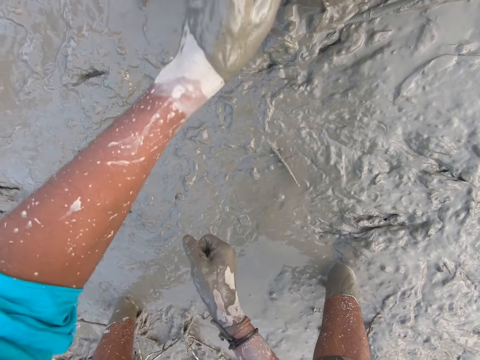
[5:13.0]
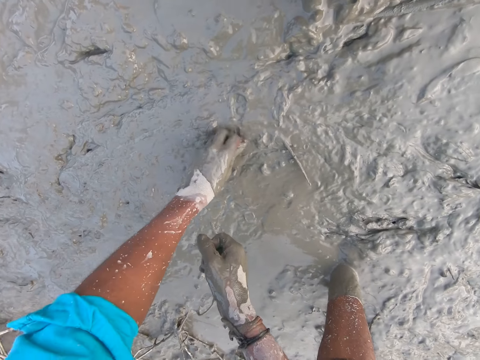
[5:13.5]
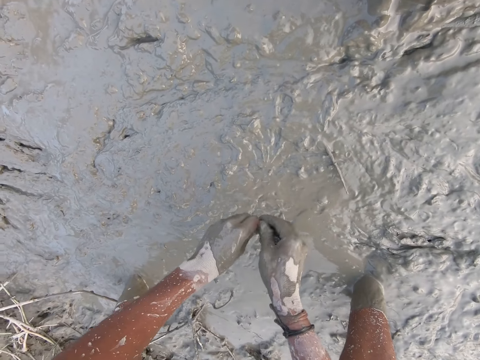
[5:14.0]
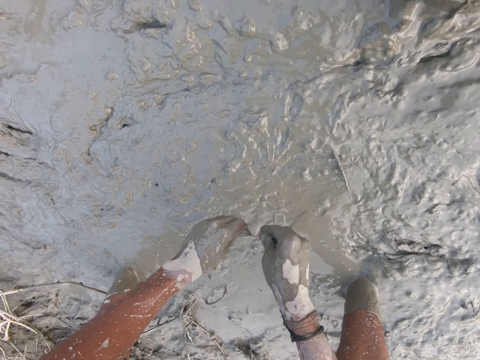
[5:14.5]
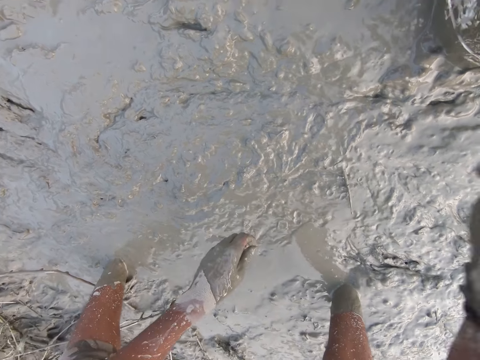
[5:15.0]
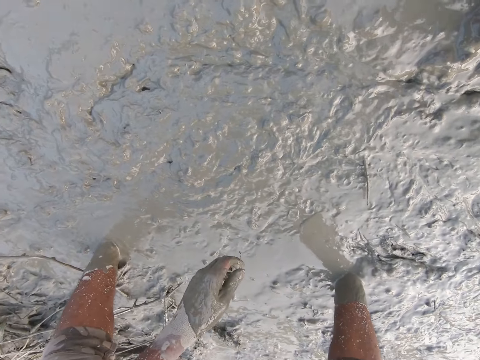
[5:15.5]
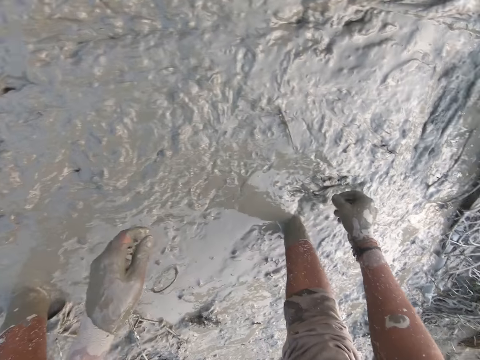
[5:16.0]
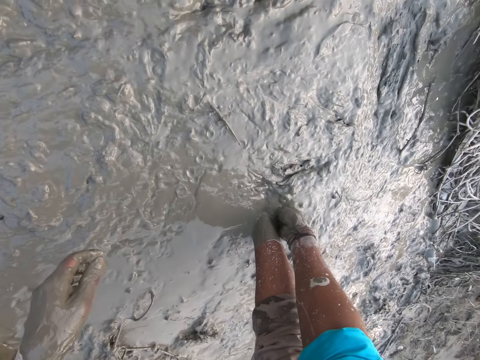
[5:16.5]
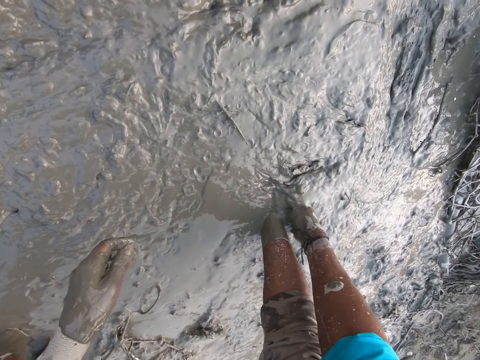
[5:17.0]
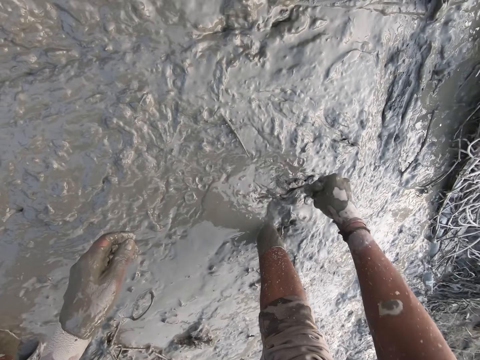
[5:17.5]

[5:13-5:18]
The camera wearer drops the fishes in her left hand into the bucket. She stretches her left hand. She picks a silver cyprinid from the mud with her left hand. She passes the silver cyprinid from her left hand to her right hand. She holds the silver cyprinid with her right hand. She stretches her right hand. She drops the fishes in her right hand into the bucket. She picks a silver cyprinid from the mud with her right hand.

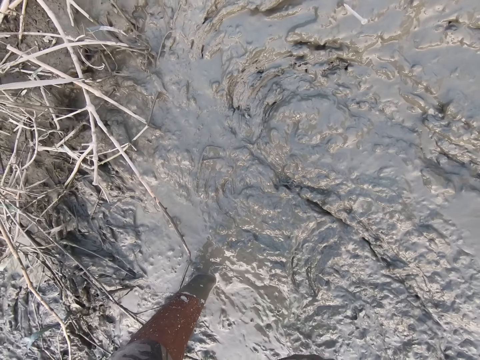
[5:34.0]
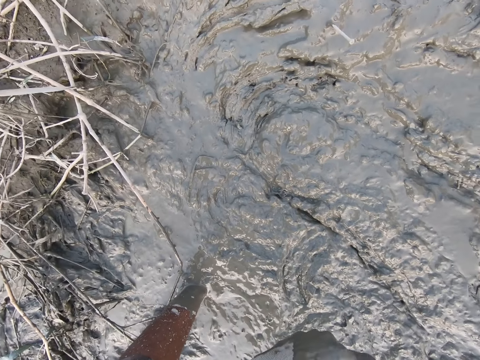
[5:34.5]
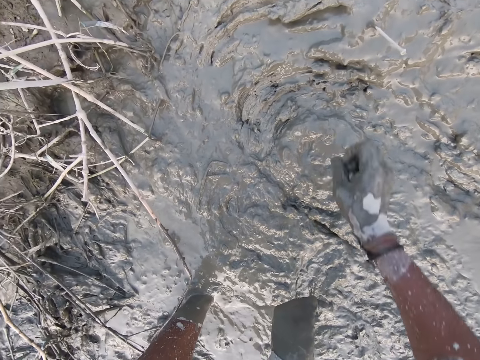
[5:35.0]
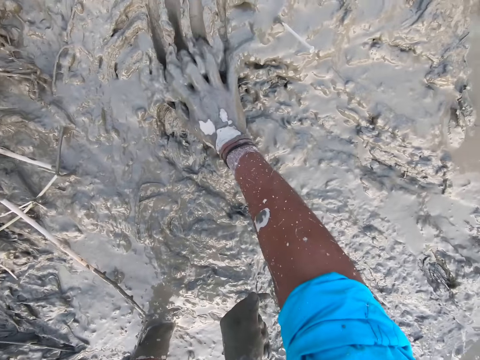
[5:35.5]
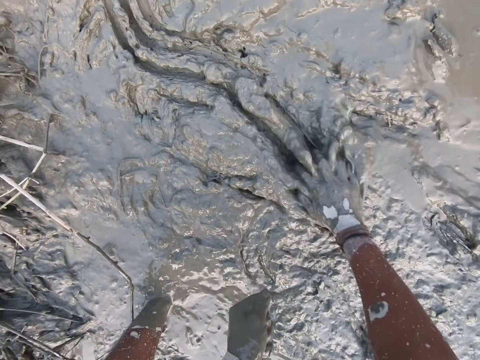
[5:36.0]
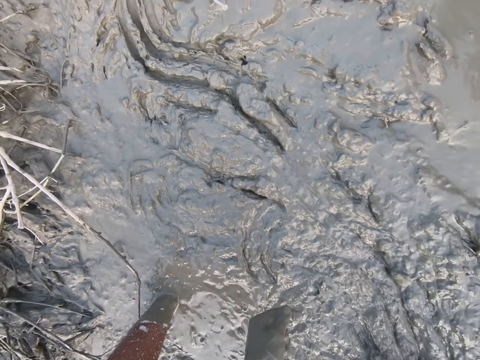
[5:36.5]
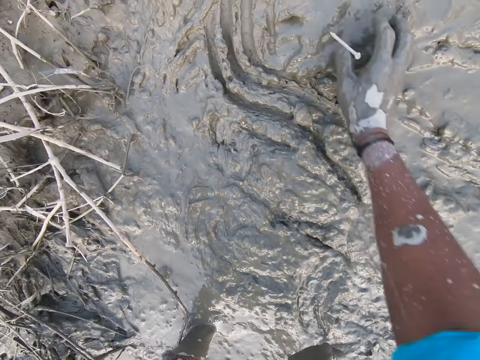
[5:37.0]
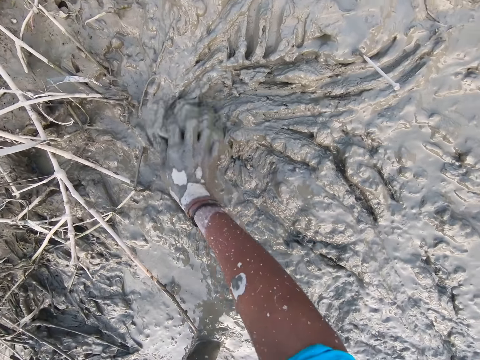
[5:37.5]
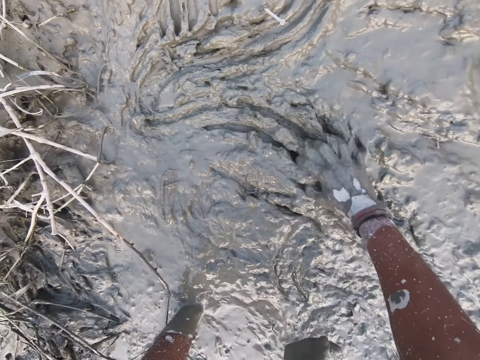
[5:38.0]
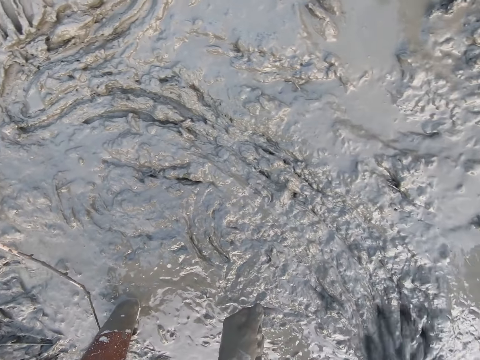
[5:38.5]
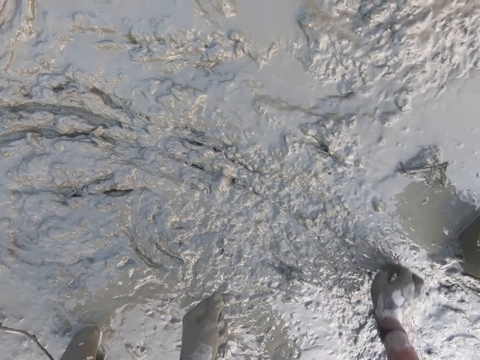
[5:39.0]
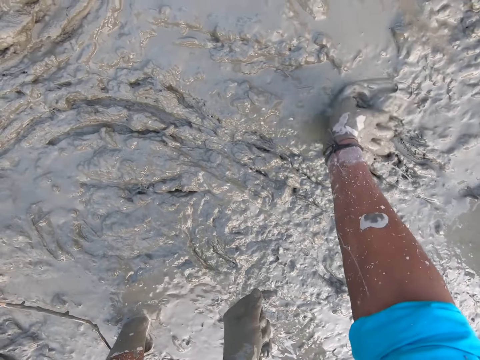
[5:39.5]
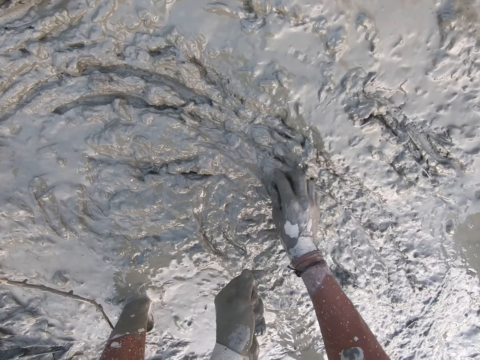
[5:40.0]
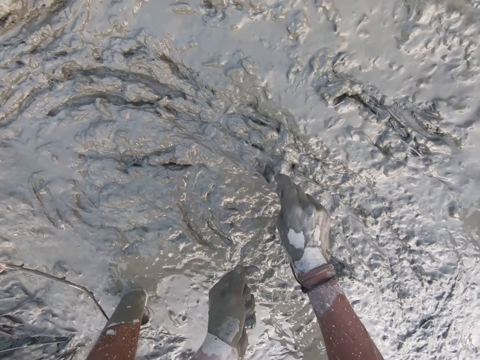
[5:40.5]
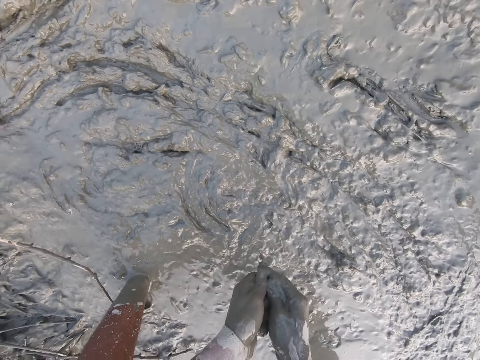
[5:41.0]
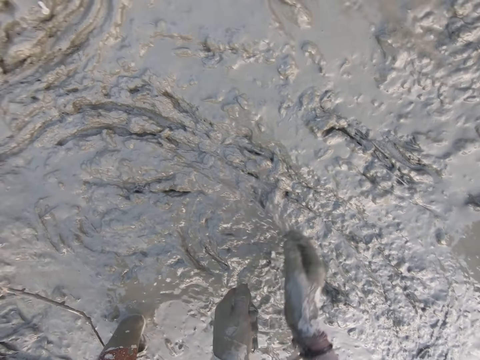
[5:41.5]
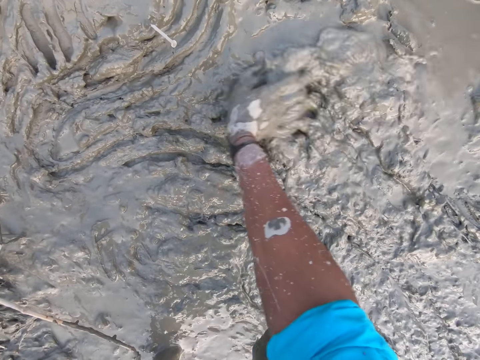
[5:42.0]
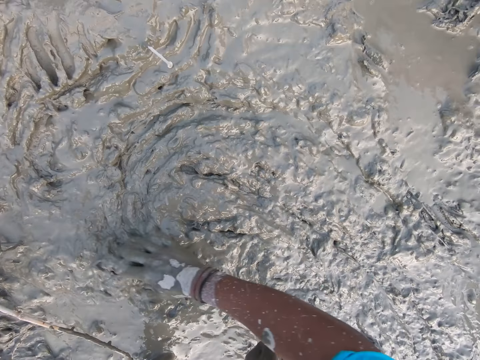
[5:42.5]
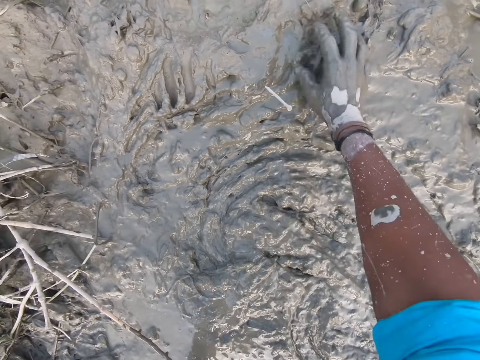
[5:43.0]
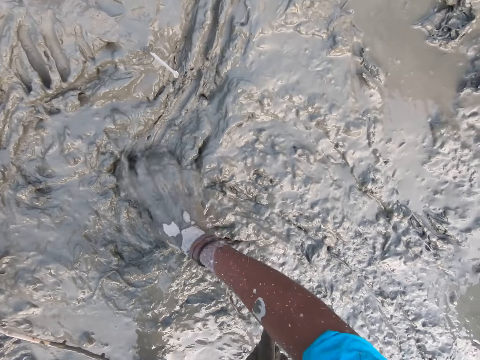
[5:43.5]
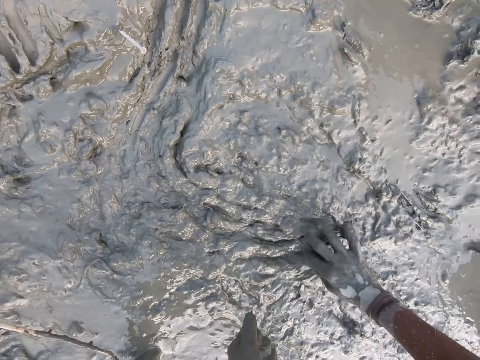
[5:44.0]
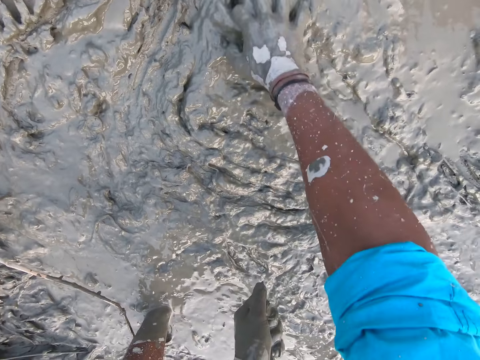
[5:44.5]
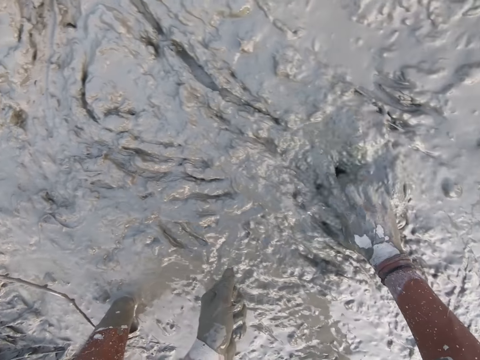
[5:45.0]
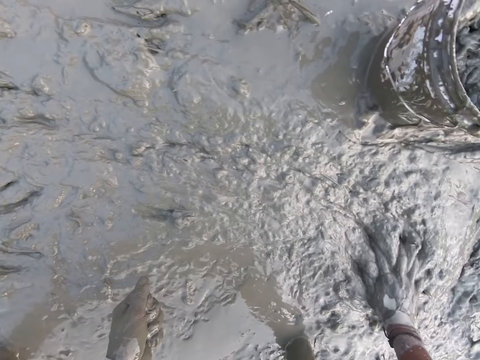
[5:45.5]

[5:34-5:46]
The camera wearer moves her right hand in the mud. She picks a silver cyprinid from the mud with her right hand. She passes the fish from her right hand to her left hand. She holds the silver cyprinid with her left hand. She moves her right hand in the mud.

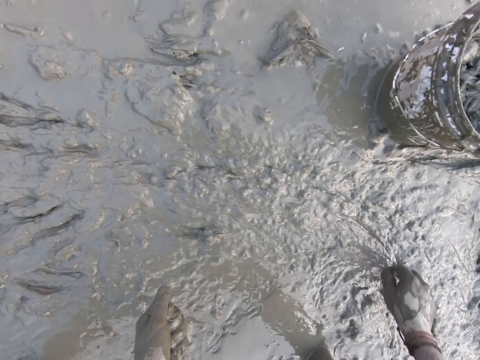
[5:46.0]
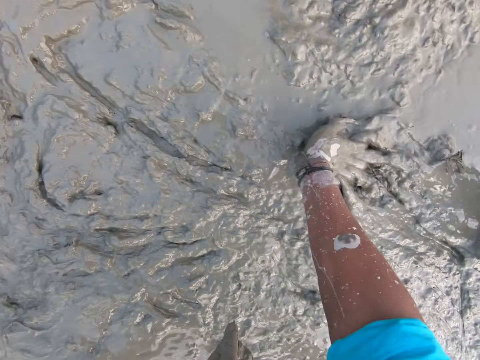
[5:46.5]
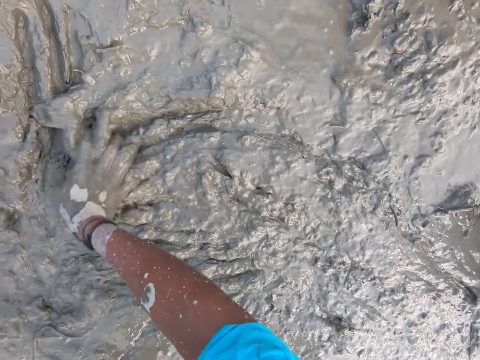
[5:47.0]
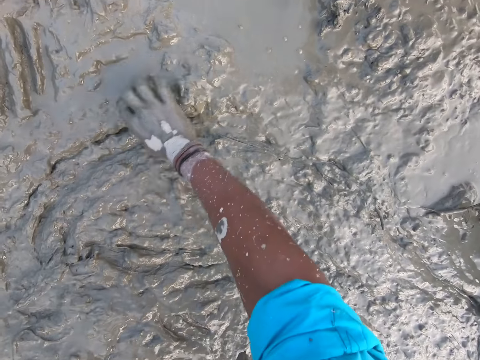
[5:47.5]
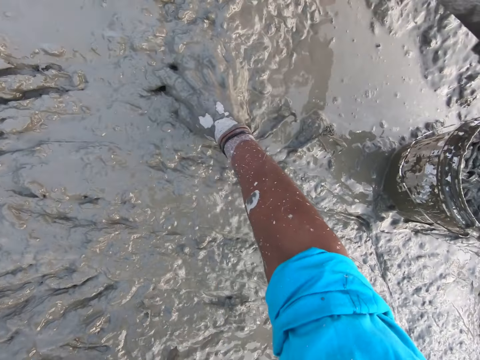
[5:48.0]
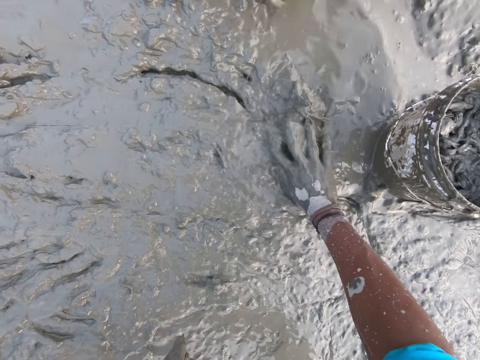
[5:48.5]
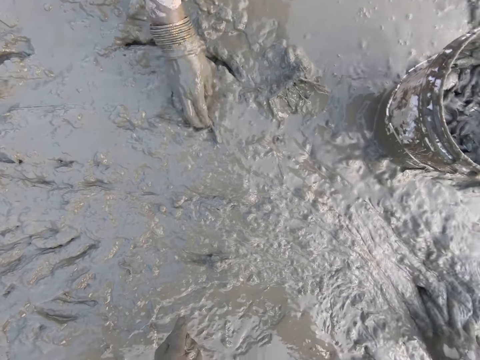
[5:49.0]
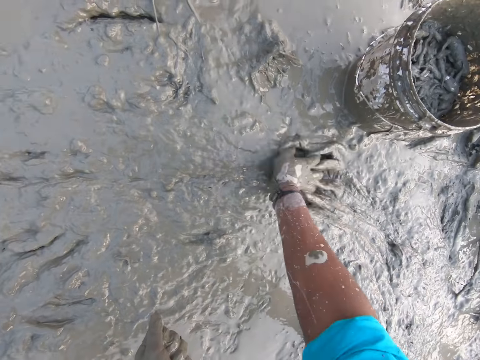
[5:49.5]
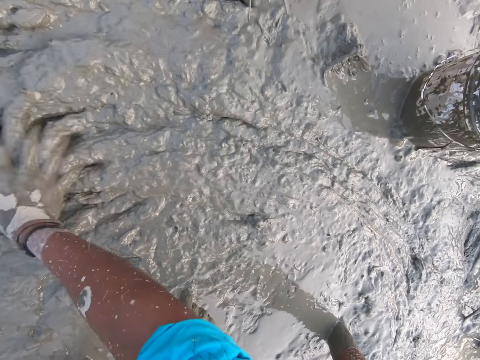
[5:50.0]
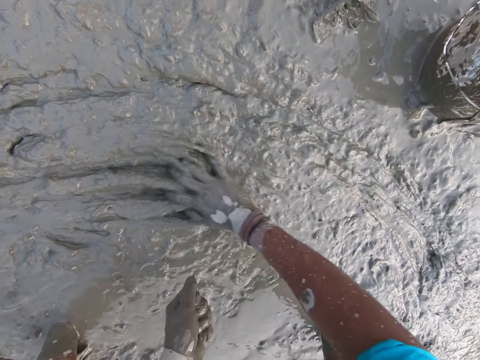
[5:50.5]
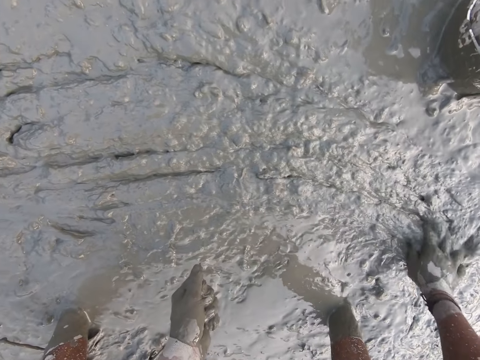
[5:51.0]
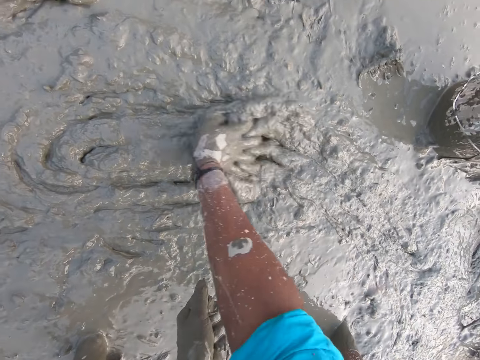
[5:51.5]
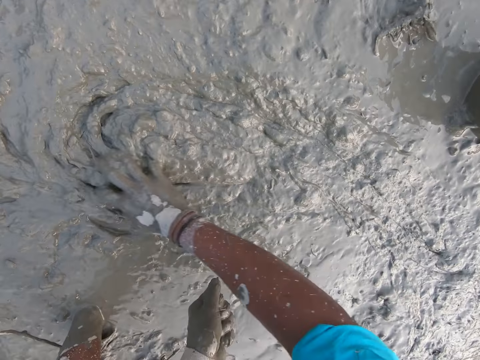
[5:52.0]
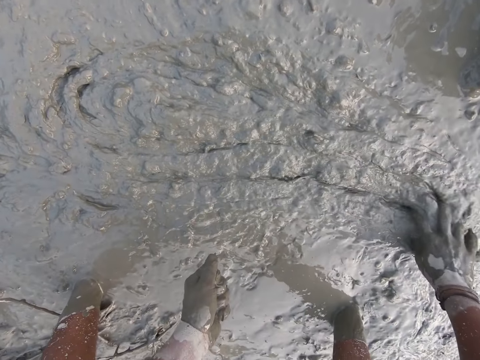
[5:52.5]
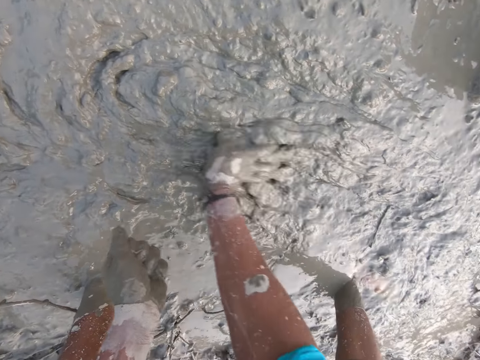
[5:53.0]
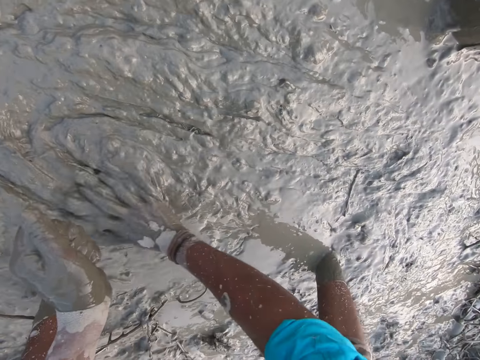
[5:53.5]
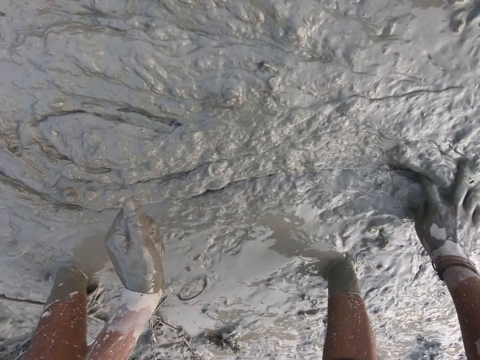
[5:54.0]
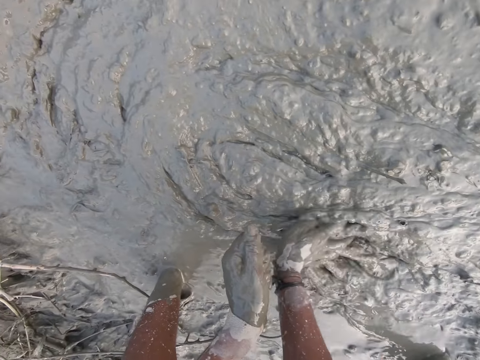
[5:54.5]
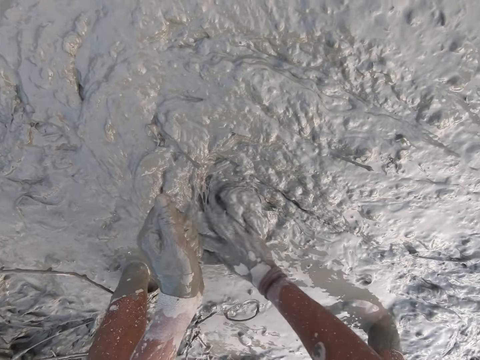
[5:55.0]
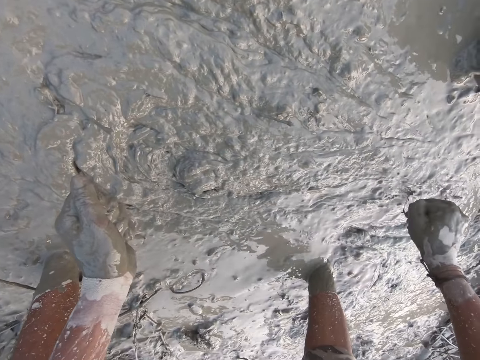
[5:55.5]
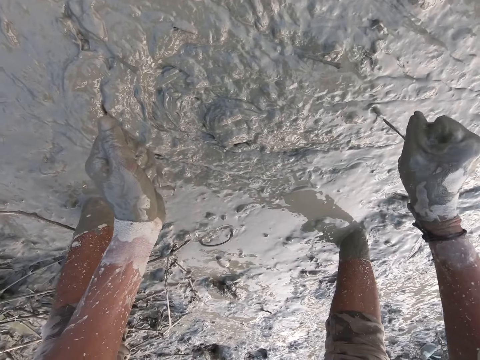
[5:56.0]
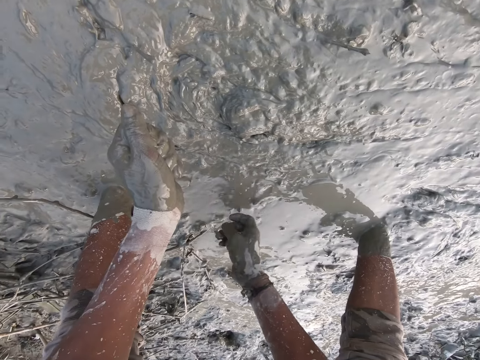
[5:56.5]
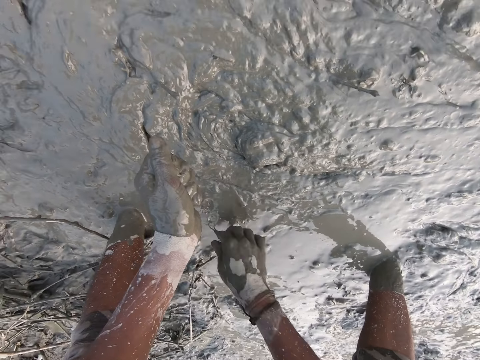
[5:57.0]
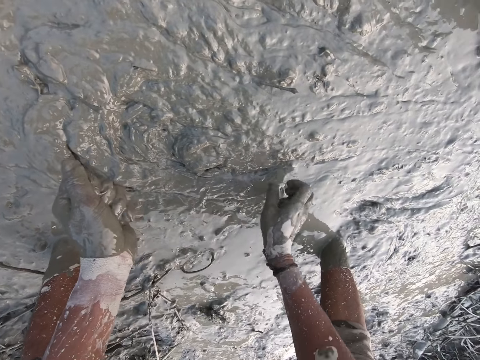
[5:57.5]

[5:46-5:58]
A person puts a silver cyprinid in the bucket. The person picks a silver cyprinid from the mud with her right hand.
